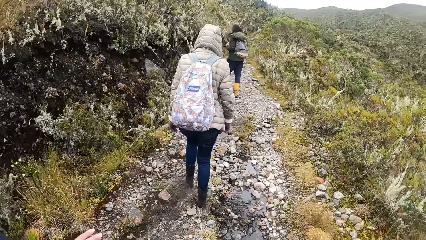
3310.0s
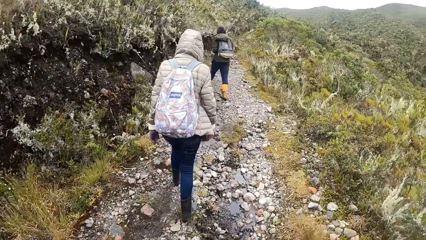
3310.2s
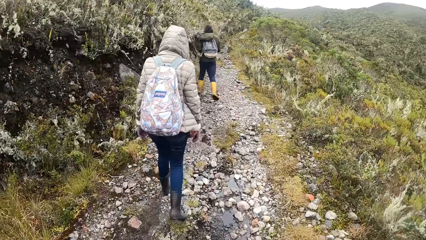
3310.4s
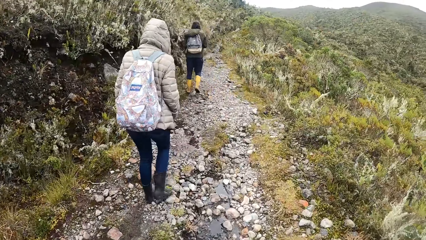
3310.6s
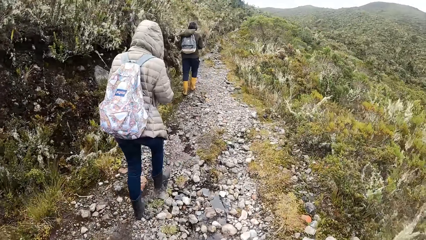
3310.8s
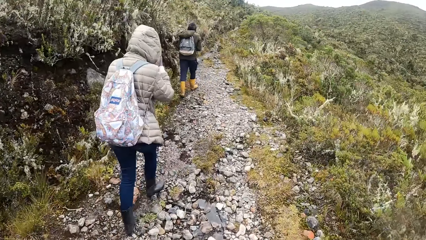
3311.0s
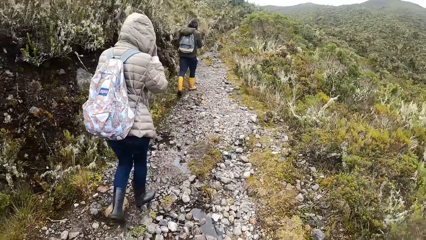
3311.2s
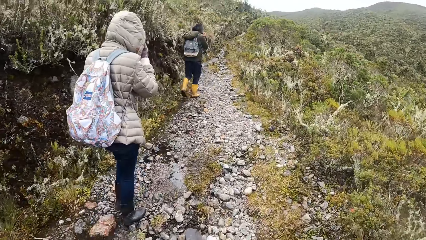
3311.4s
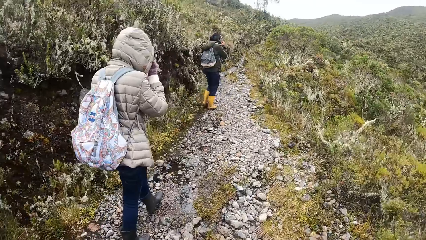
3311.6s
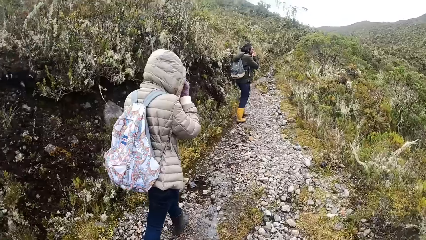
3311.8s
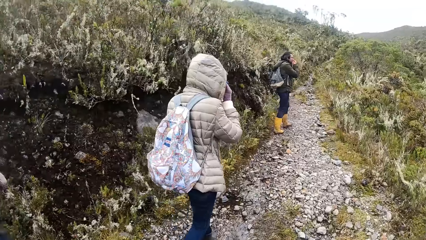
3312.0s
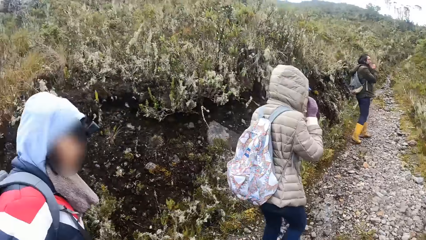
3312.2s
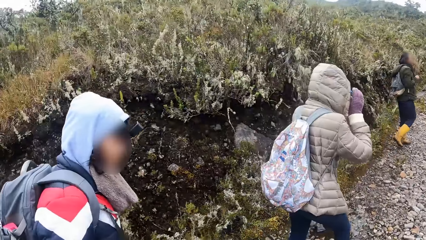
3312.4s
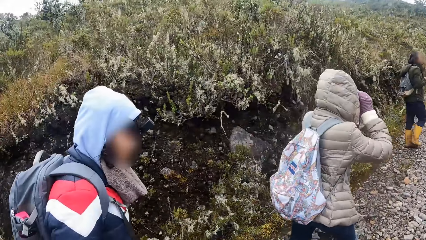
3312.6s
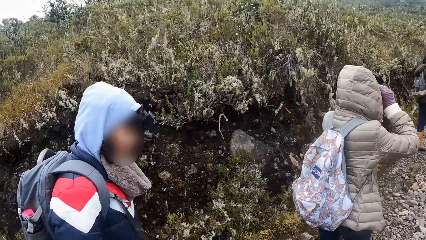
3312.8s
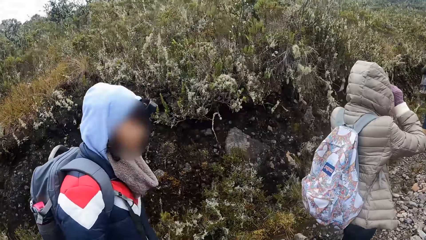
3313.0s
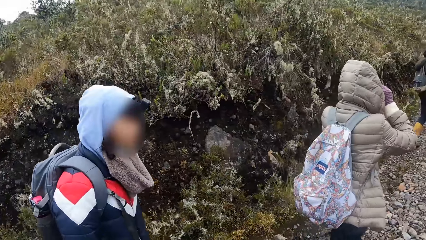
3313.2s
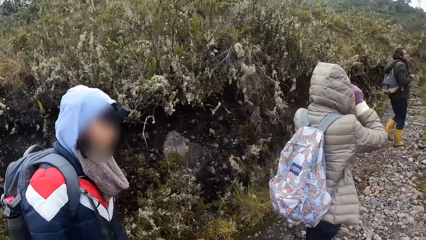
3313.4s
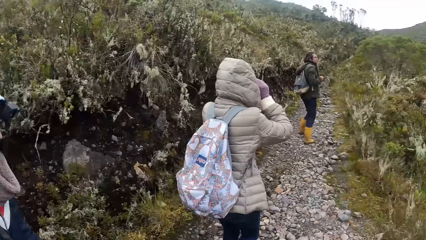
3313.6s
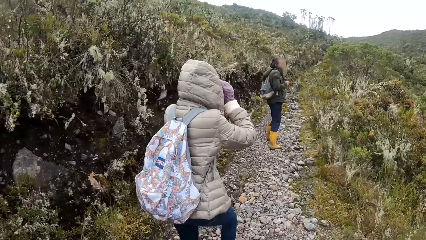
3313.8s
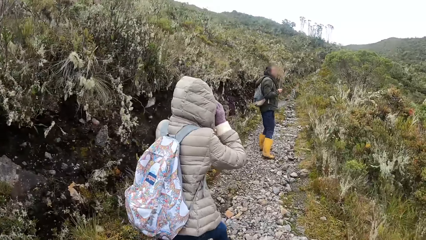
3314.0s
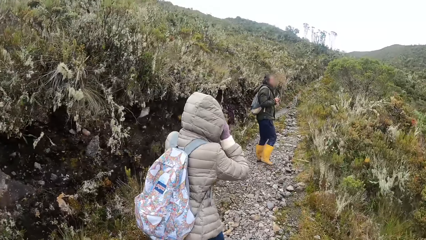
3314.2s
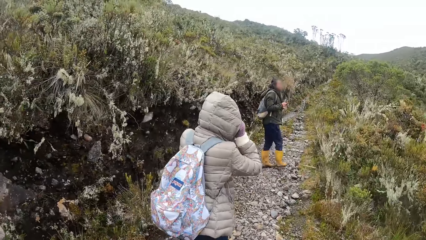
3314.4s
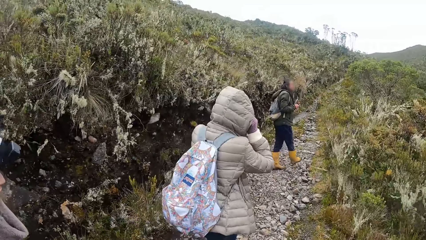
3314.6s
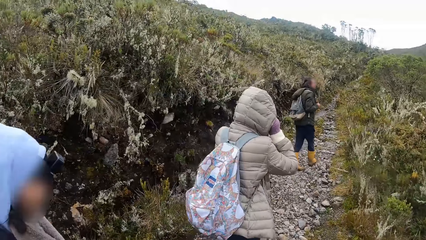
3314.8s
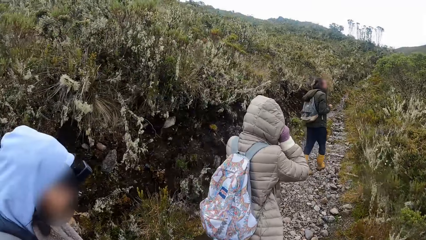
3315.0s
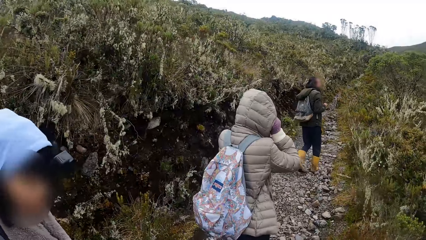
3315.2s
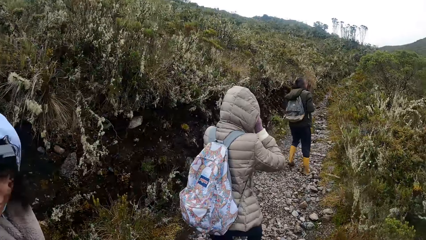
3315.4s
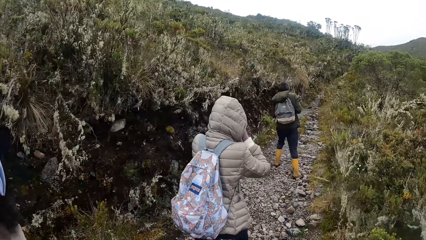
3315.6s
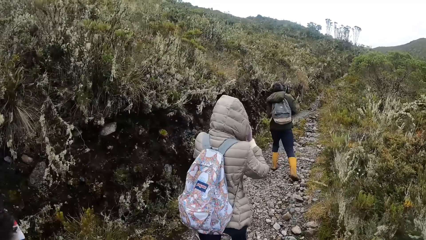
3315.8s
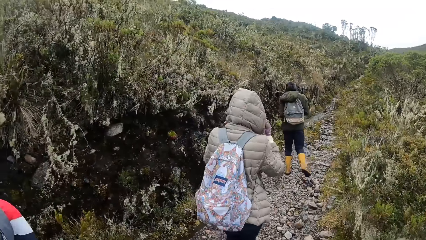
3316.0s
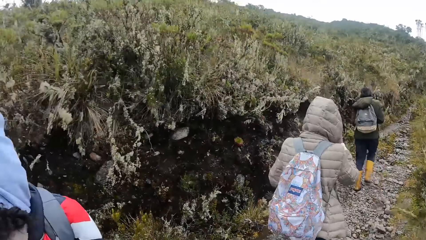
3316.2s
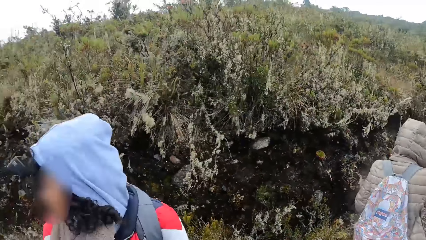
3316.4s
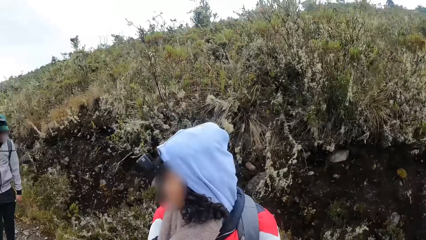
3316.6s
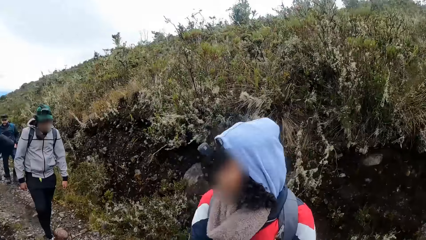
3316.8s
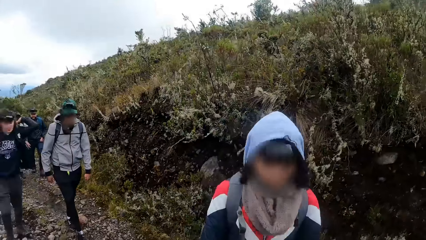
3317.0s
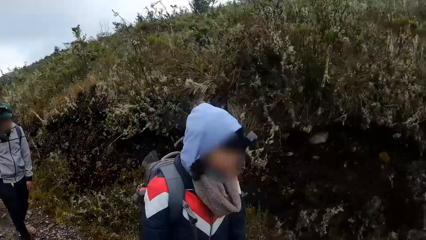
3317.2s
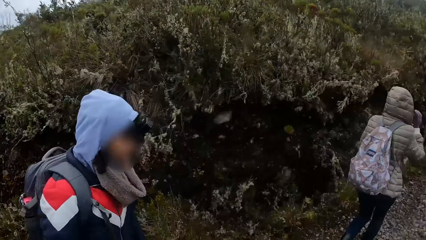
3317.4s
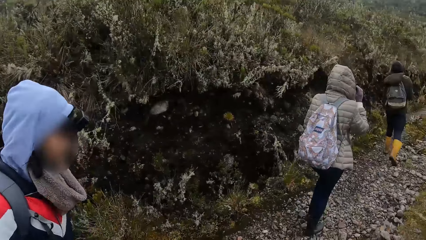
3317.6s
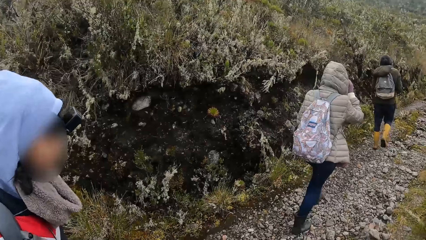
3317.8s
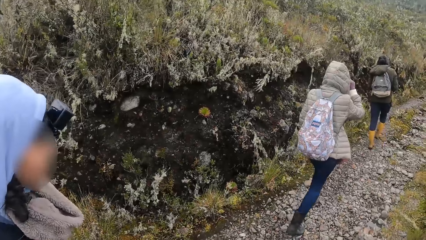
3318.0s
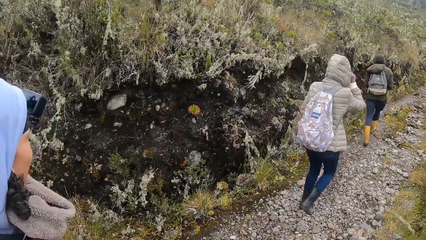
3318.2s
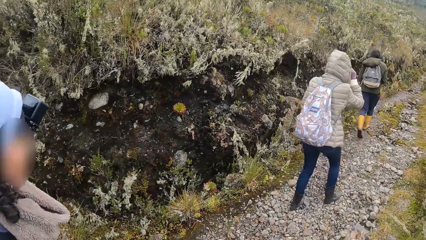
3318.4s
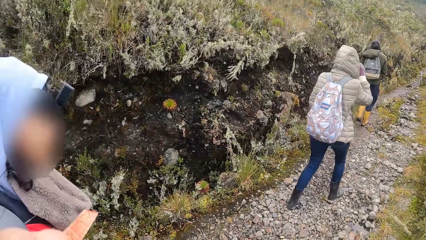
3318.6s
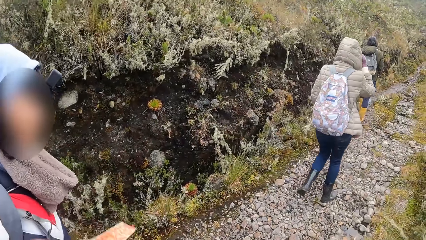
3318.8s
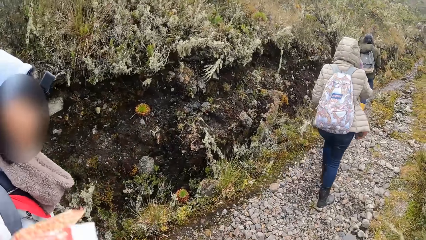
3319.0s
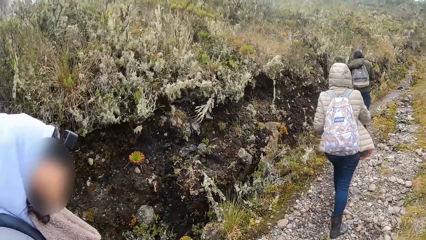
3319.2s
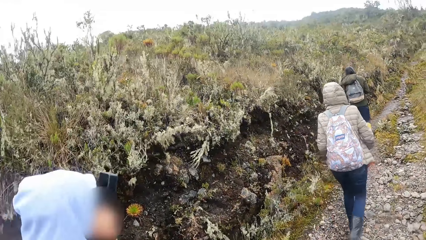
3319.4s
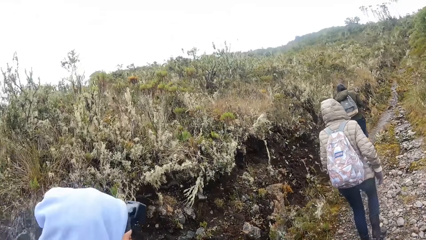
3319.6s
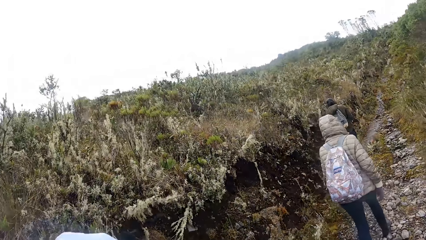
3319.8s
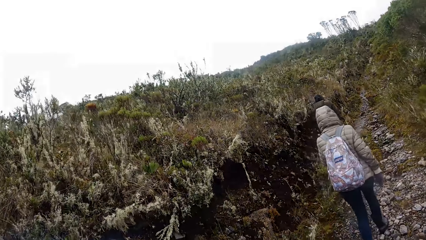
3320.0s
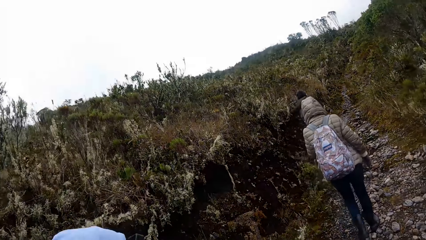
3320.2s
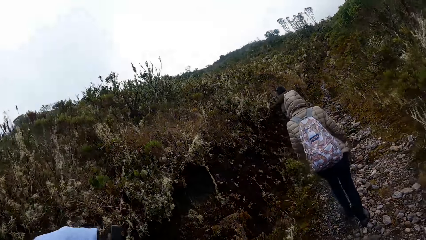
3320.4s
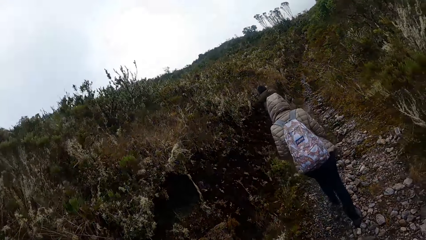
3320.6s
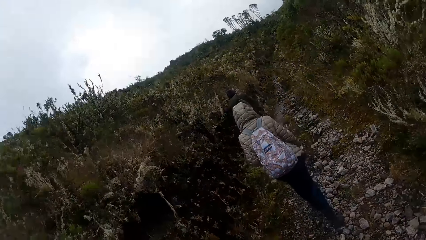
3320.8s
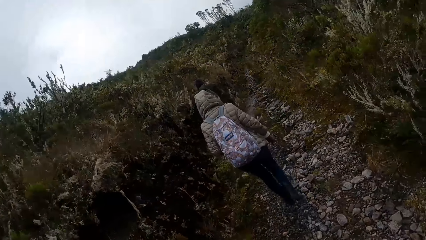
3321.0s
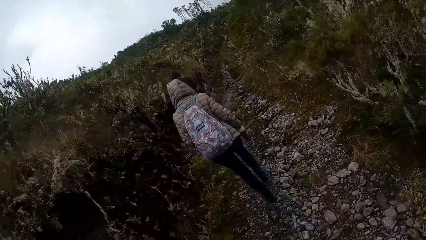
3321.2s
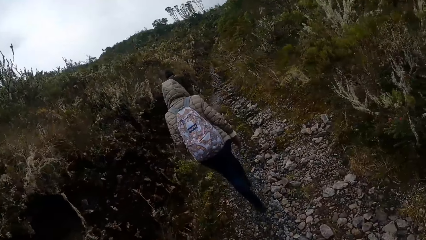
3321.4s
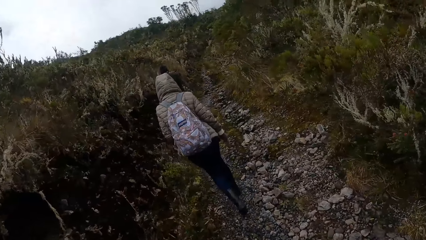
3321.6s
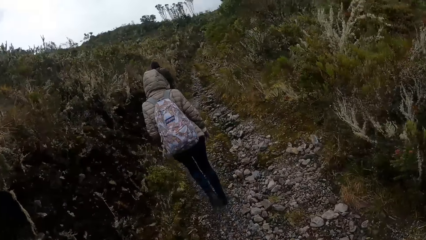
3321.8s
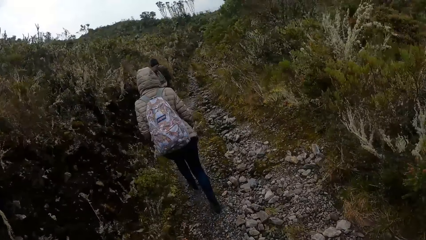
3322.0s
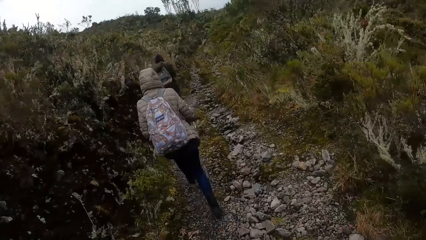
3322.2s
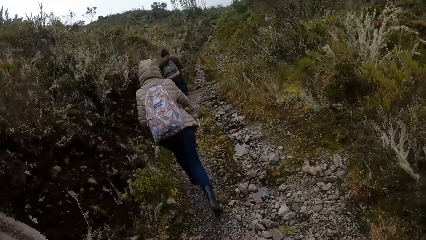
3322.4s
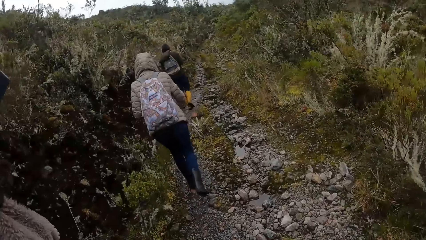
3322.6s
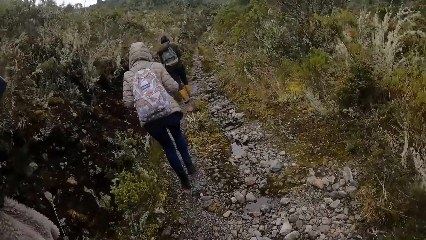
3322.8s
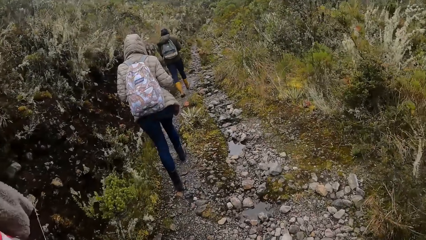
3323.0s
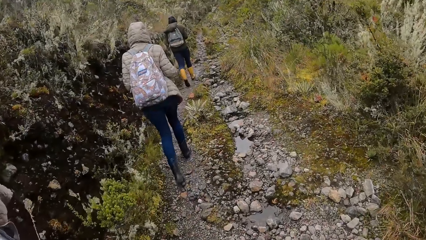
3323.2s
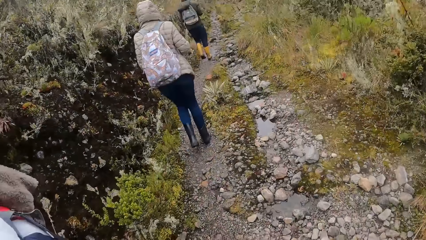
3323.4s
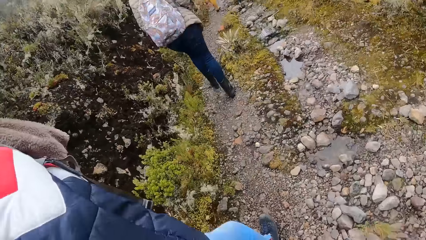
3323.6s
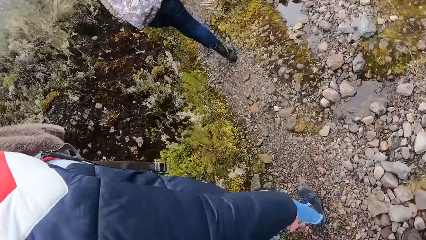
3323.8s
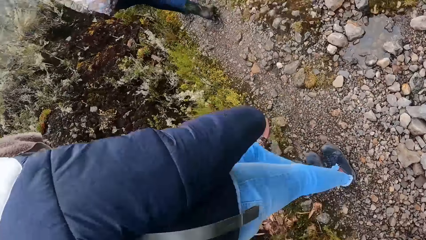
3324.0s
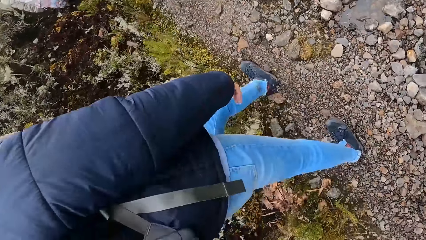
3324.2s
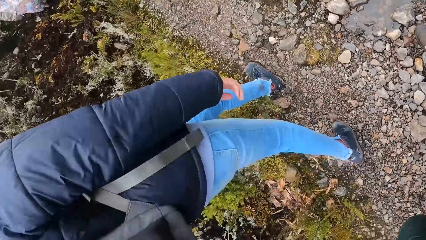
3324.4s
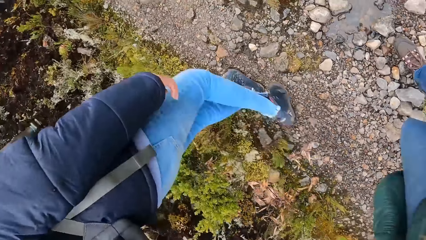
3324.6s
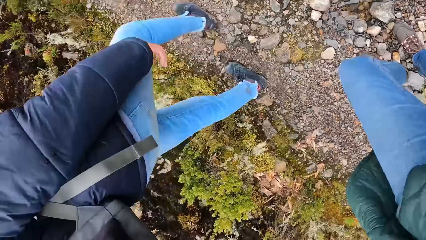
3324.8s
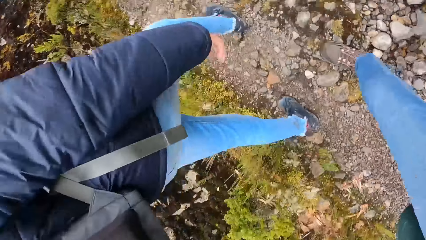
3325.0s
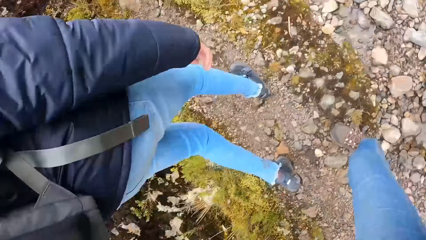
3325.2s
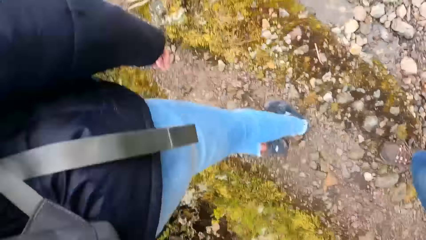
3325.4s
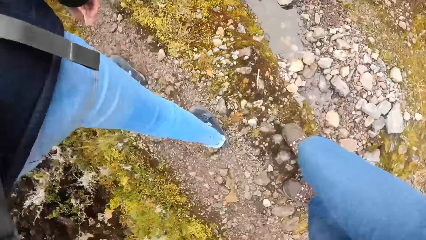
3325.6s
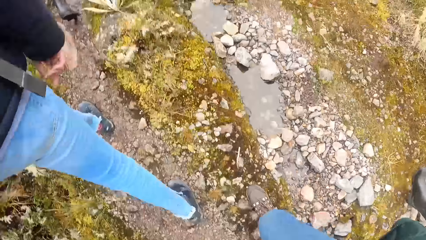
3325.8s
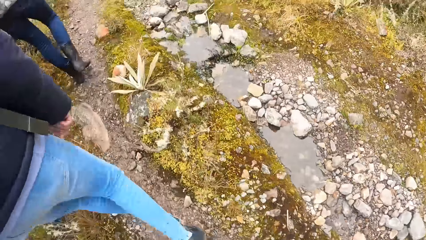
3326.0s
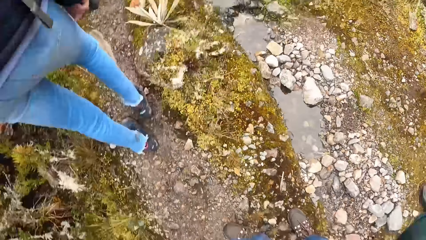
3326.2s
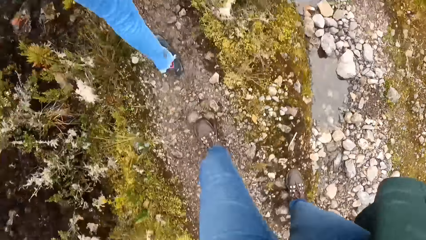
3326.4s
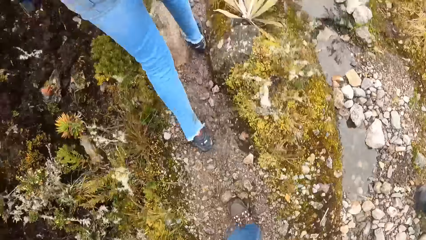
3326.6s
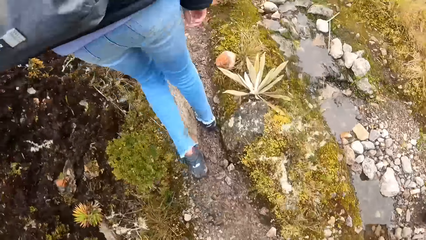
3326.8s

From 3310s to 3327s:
The camera wearer looks behind. They climb up a hill. A lady climbs up the hill.
